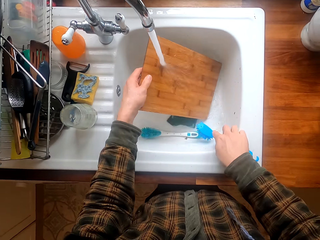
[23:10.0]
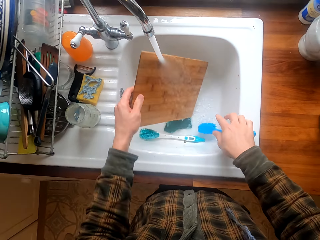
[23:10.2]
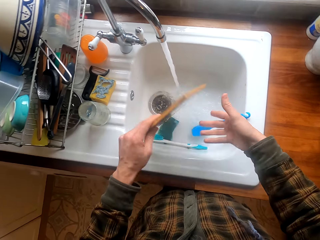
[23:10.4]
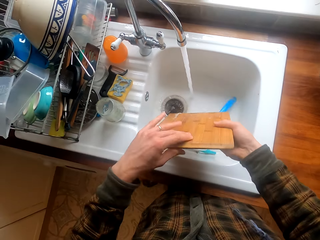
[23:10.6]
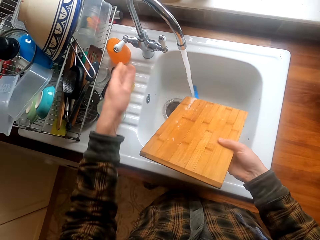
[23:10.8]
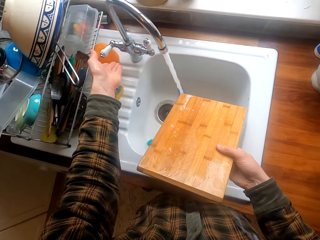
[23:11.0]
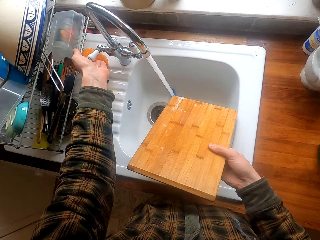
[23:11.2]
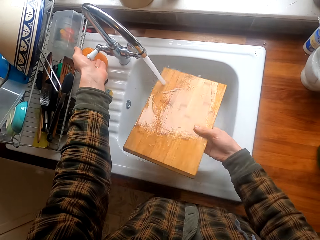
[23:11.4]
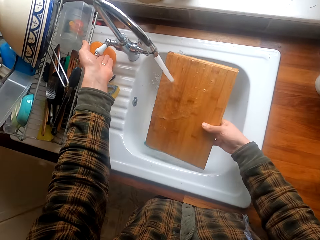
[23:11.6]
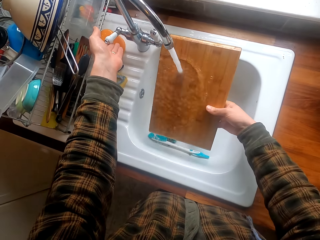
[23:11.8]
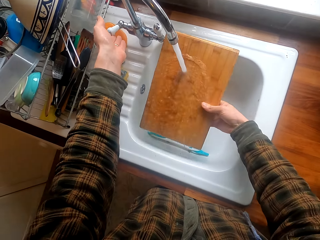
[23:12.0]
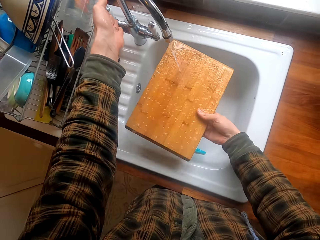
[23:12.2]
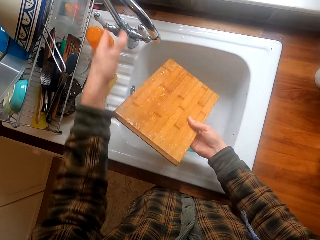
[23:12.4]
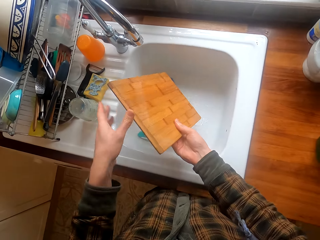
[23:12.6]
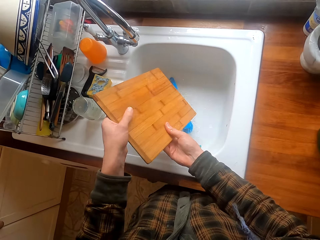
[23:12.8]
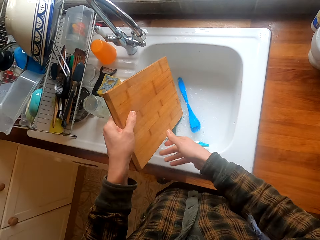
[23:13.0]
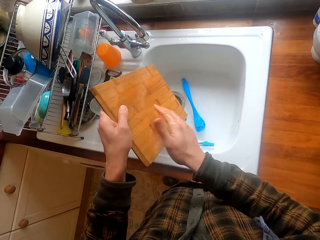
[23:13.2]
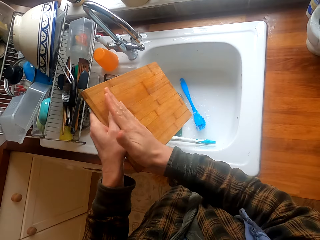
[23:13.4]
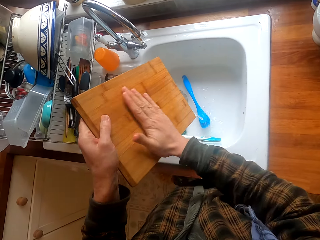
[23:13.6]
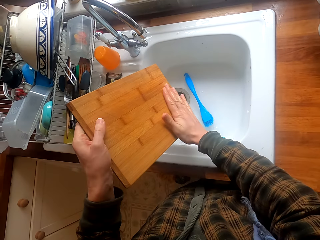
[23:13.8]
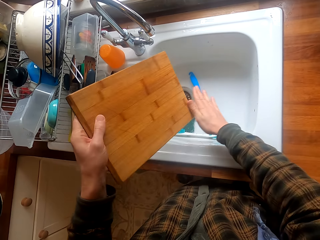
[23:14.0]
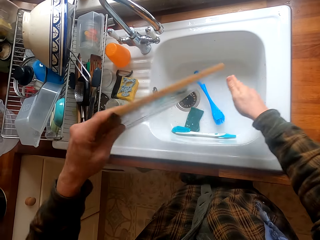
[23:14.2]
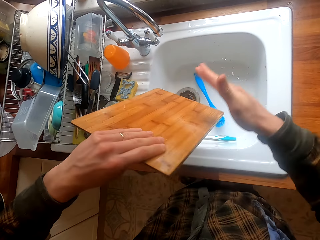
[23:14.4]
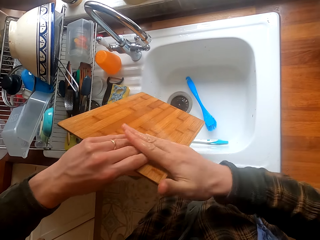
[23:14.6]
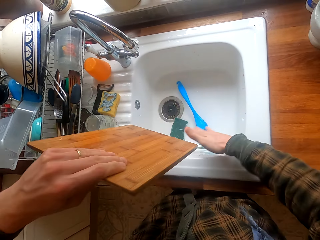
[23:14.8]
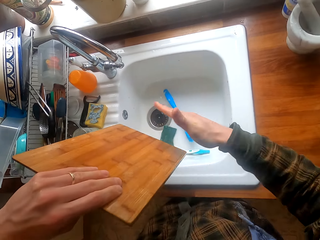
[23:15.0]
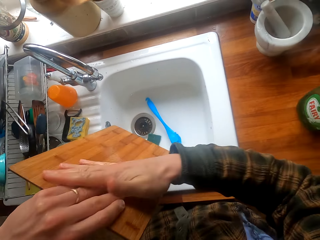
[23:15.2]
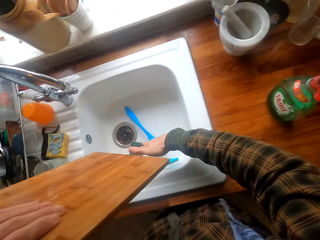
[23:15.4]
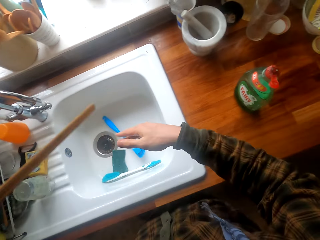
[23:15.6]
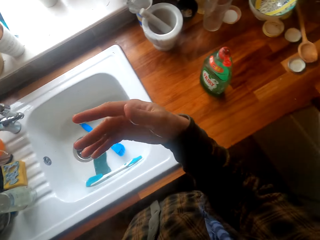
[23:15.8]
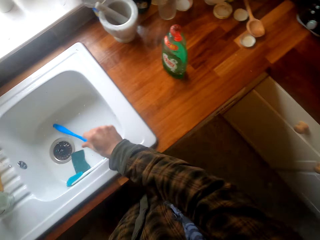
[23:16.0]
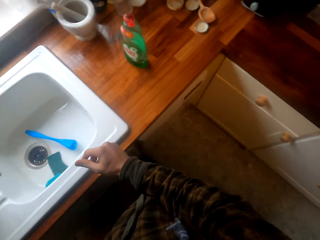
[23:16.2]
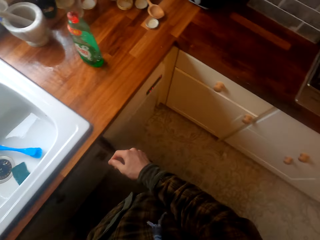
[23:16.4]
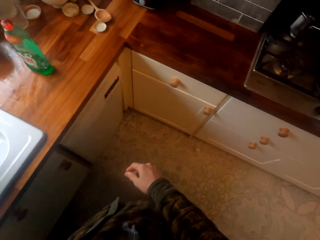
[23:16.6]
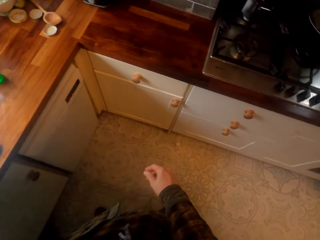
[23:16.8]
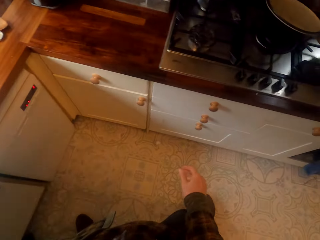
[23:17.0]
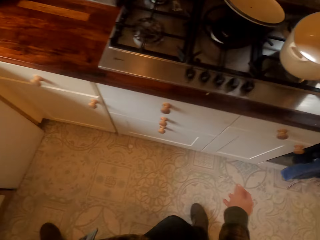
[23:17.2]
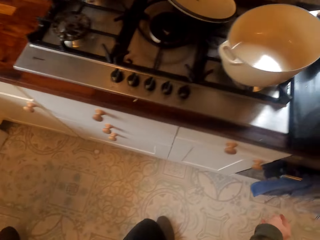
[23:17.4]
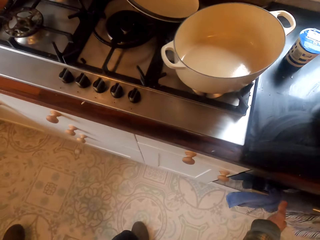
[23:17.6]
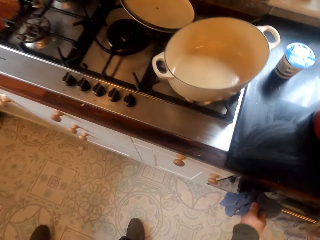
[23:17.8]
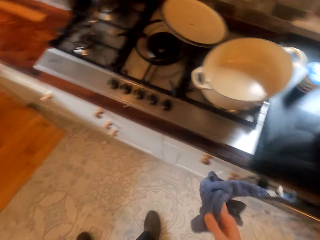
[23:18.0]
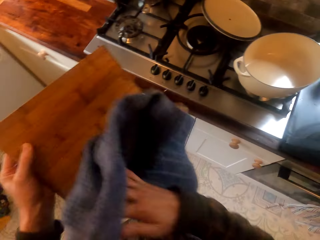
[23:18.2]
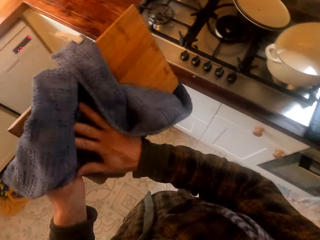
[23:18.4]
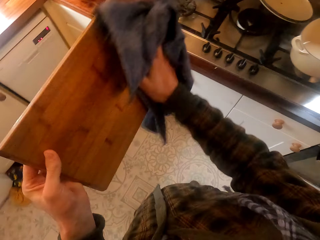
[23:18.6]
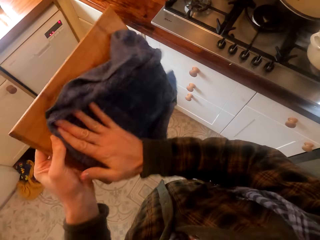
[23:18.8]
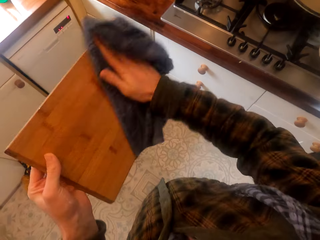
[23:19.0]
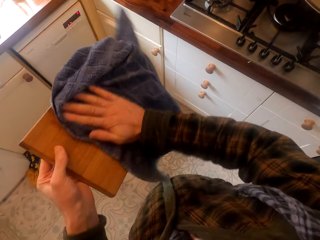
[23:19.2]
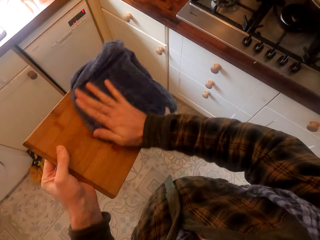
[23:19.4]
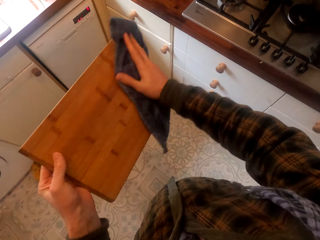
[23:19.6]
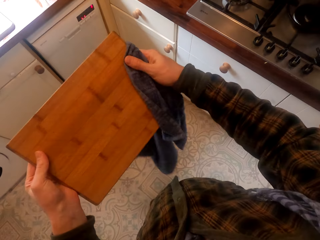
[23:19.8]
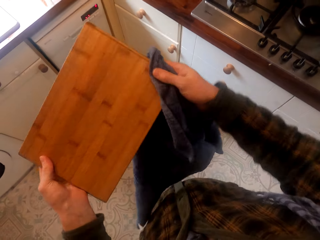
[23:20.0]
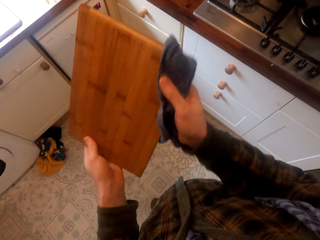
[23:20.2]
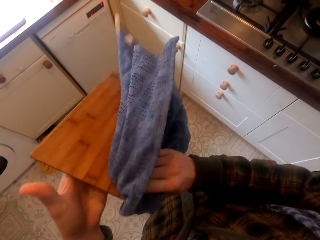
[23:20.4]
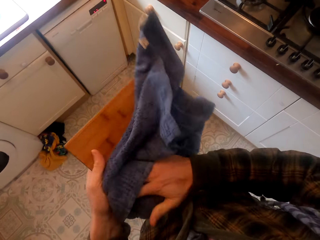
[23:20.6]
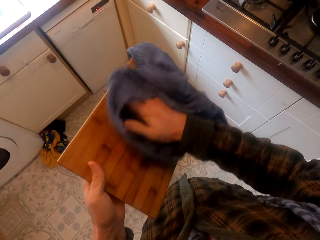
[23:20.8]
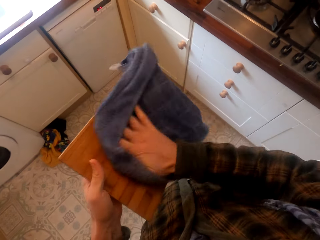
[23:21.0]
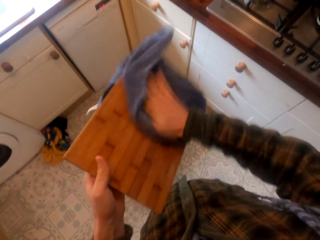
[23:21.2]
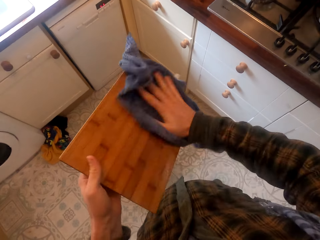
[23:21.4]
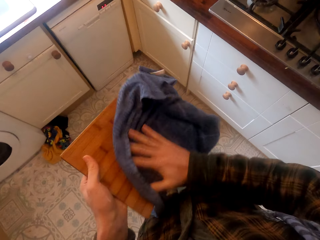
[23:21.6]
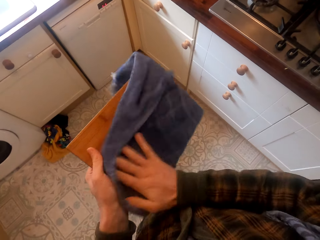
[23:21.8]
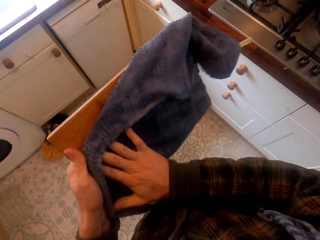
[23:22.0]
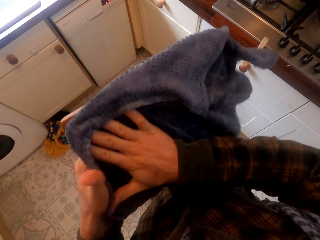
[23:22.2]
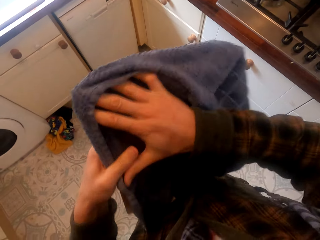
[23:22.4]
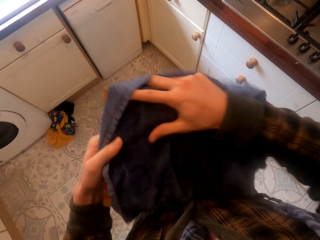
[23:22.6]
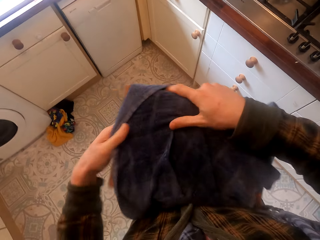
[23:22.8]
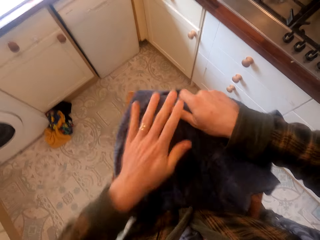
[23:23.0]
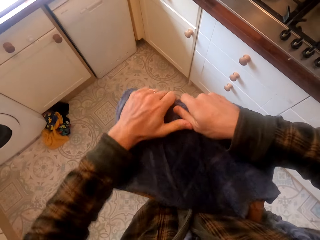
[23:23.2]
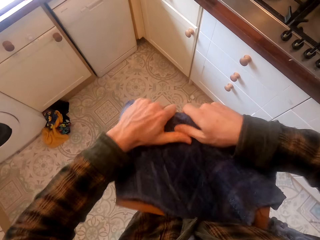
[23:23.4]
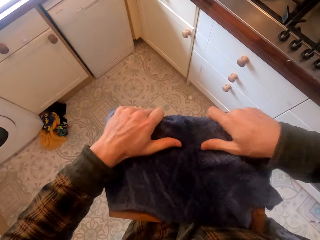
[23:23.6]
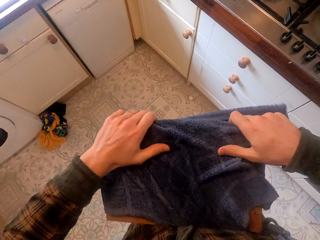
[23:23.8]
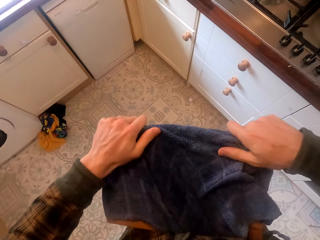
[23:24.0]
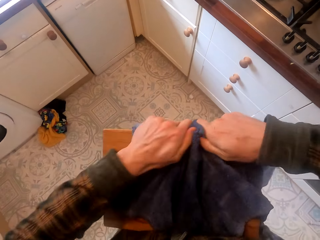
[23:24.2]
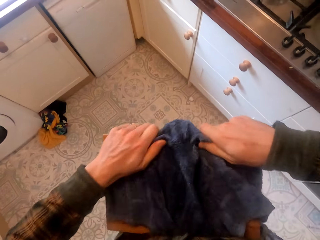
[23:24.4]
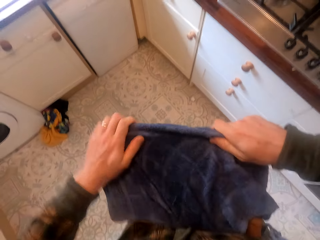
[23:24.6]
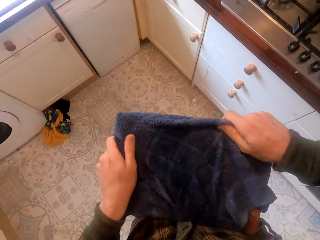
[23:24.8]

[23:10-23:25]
The camera wearer drops the brush in the sink. They put the chopping board on the right hand. They clean the chopping board with tap water. They close water. They rub the hand over the chopping board. They turn the chopping board. They rub the hand over the chopping board. They move beside the worktop. They put the chopping board in the cutlery basket. They take a kitchen towel from the cabinet knob. They wipe the chopping board with the towel. They turn the chopping board. They wipe the chopping board.

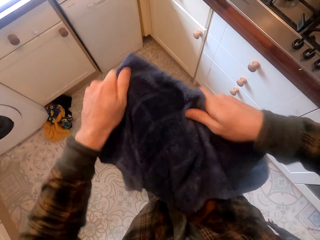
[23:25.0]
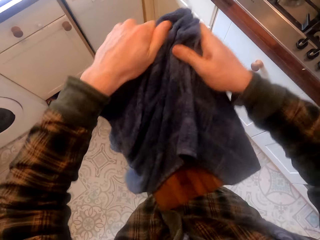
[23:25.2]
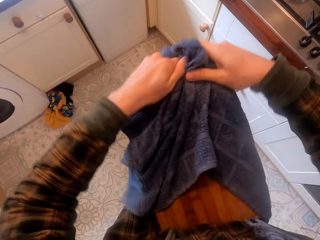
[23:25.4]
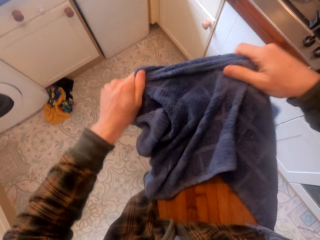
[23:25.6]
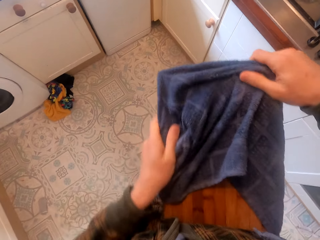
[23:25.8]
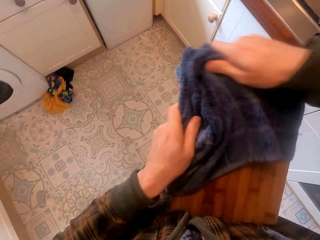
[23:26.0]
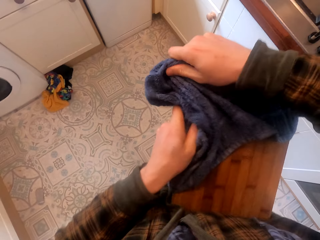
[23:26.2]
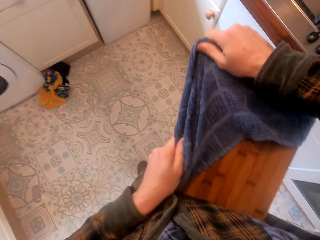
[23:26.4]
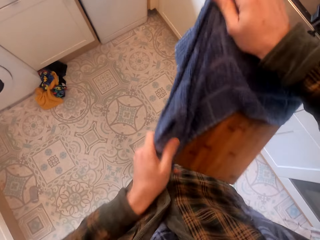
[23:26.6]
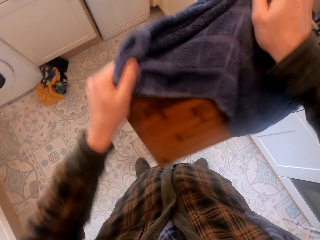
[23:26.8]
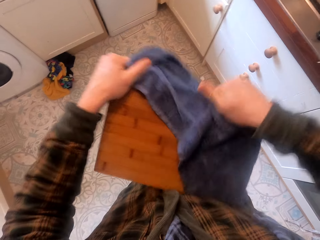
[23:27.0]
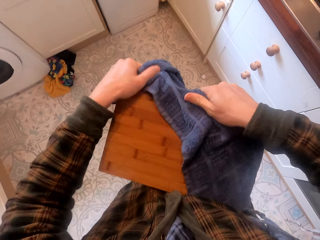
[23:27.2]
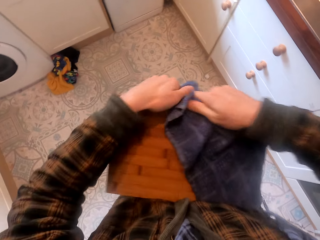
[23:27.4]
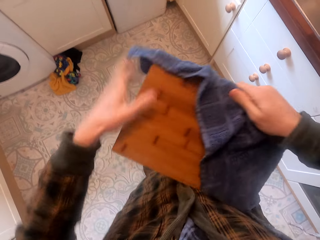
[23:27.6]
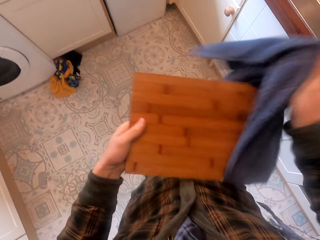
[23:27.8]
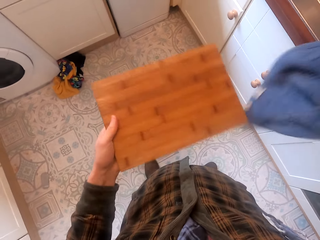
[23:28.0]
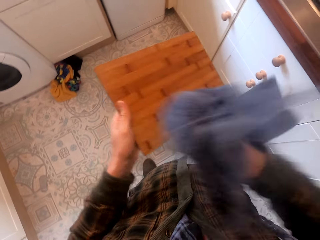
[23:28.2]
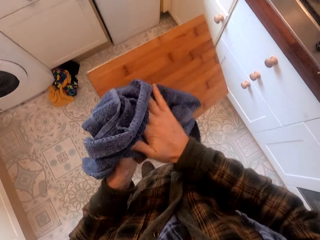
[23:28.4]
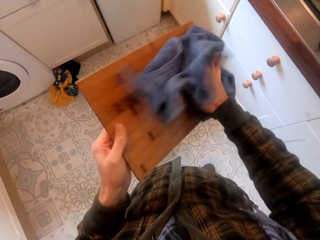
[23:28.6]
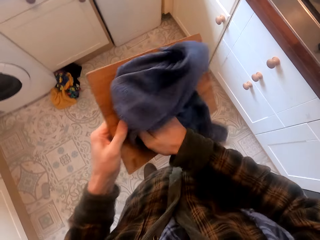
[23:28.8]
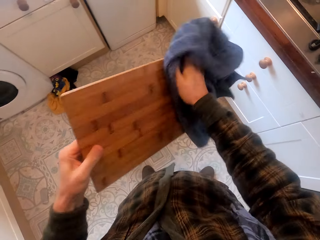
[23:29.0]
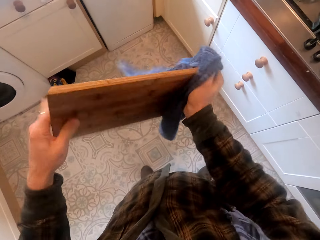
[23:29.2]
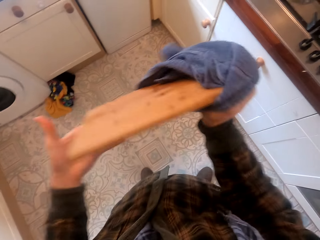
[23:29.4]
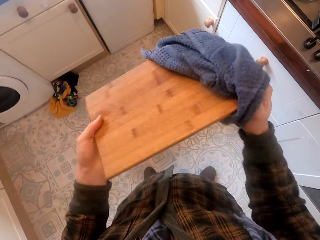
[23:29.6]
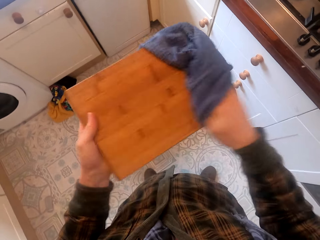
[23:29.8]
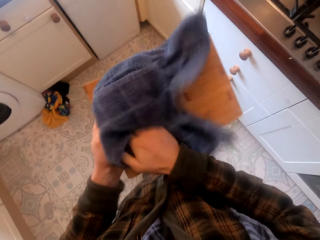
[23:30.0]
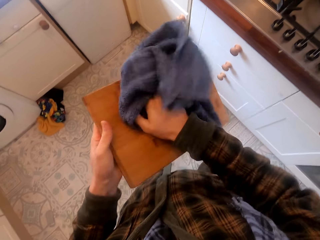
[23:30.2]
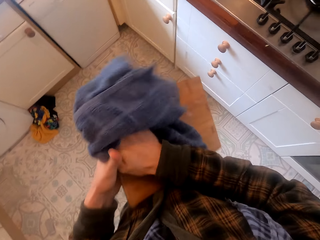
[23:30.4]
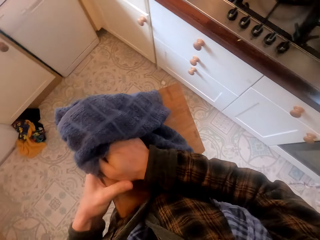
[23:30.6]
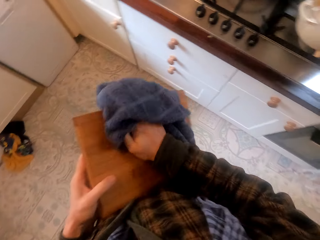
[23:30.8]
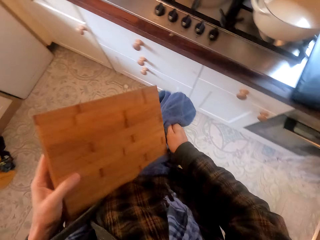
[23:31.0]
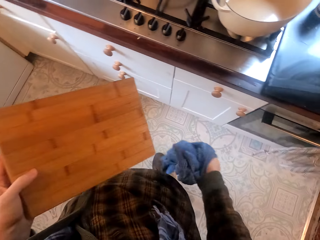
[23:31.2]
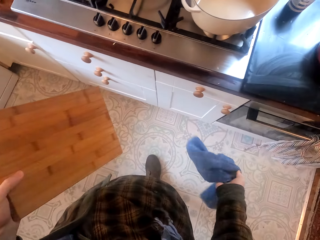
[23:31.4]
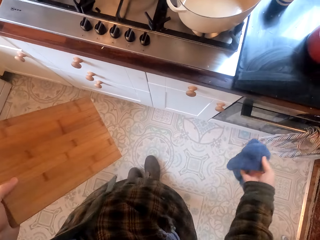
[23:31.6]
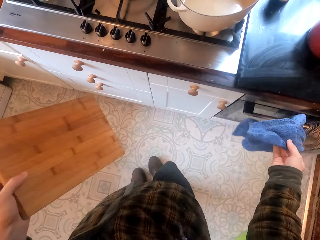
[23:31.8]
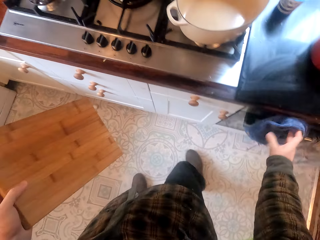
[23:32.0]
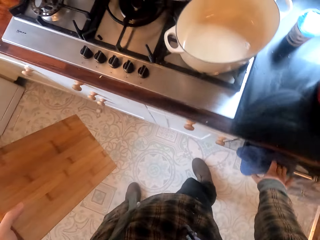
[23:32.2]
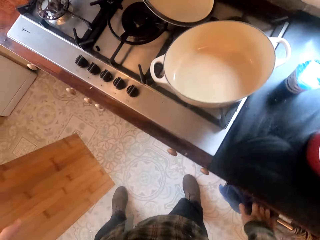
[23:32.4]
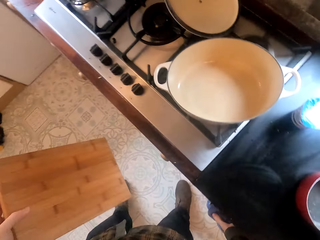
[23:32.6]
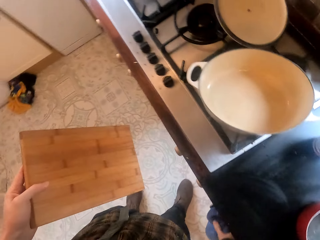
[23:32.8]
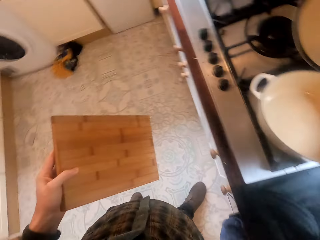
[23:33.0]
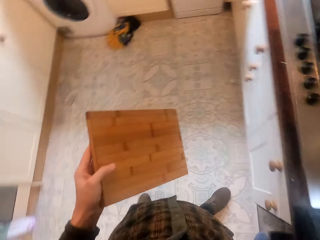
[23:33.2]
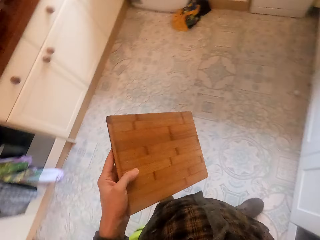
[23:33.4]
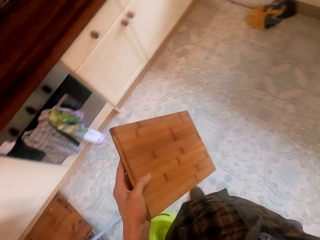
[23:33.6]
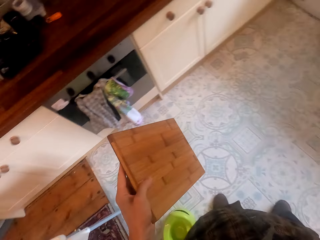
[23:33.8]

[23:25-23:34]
The camera wearer hangs the towel on the cabinet knob on the oven.
